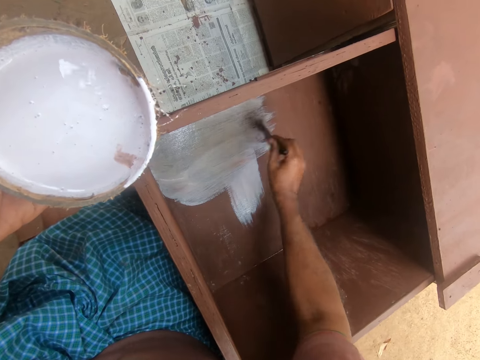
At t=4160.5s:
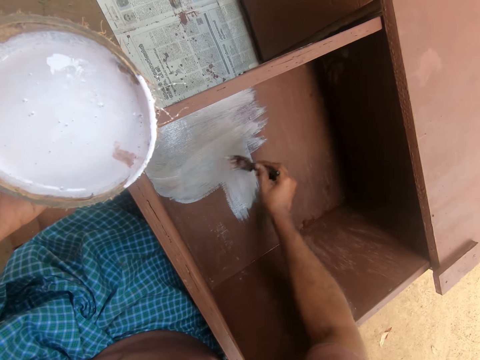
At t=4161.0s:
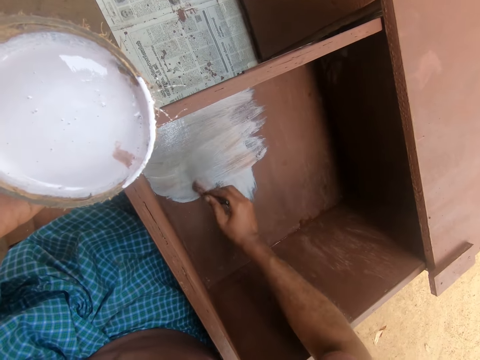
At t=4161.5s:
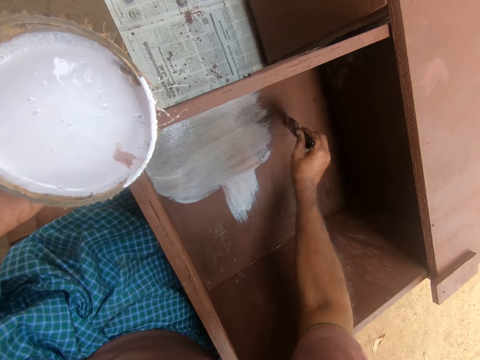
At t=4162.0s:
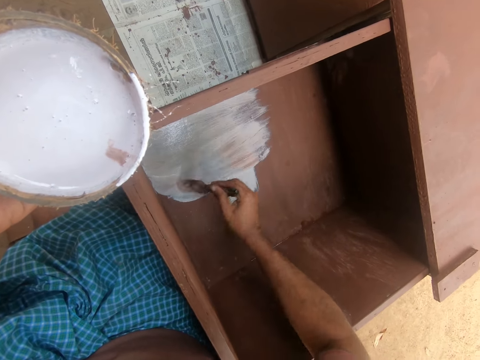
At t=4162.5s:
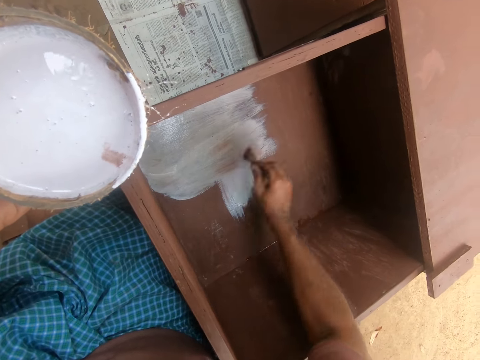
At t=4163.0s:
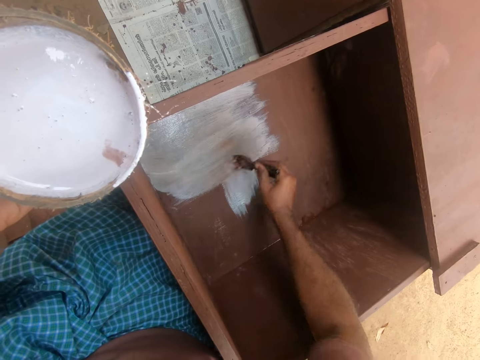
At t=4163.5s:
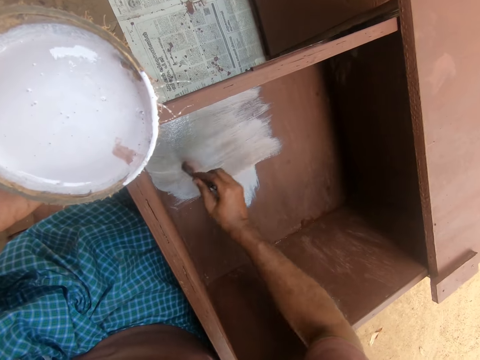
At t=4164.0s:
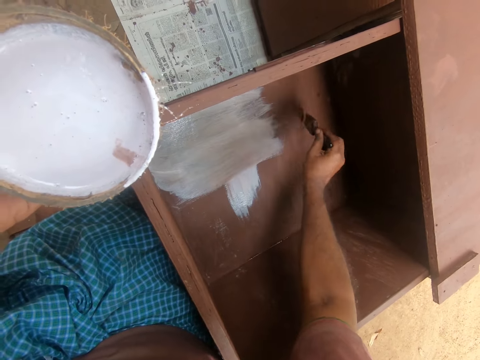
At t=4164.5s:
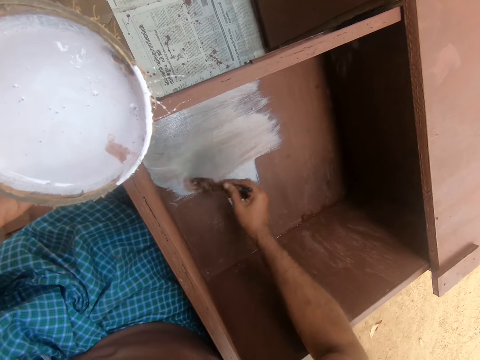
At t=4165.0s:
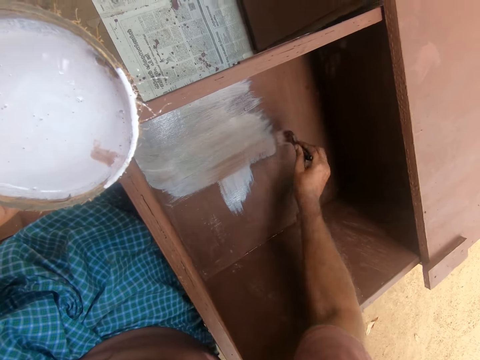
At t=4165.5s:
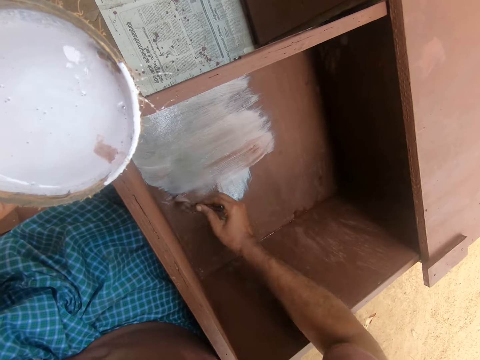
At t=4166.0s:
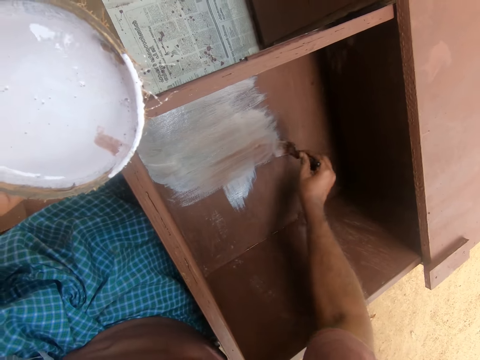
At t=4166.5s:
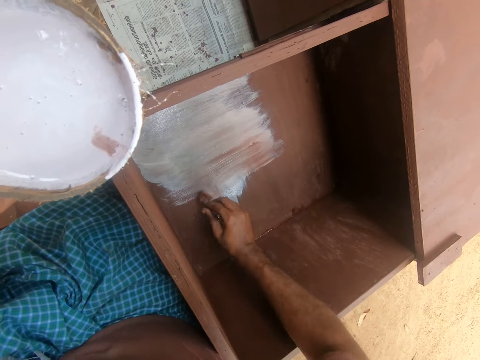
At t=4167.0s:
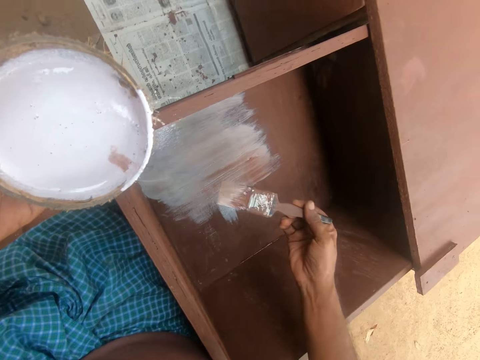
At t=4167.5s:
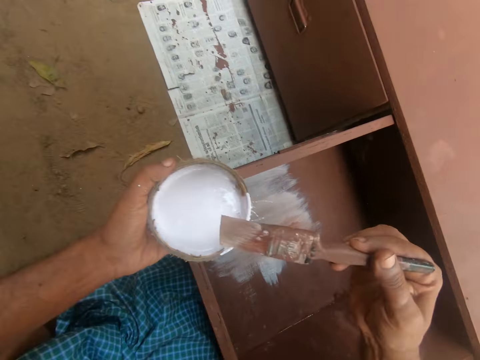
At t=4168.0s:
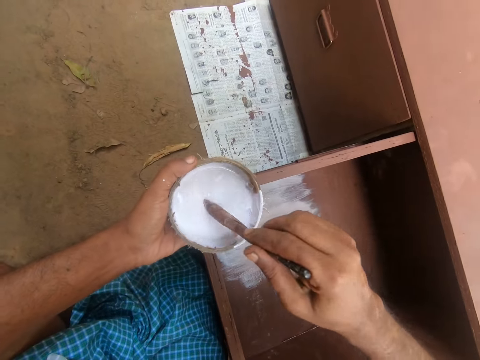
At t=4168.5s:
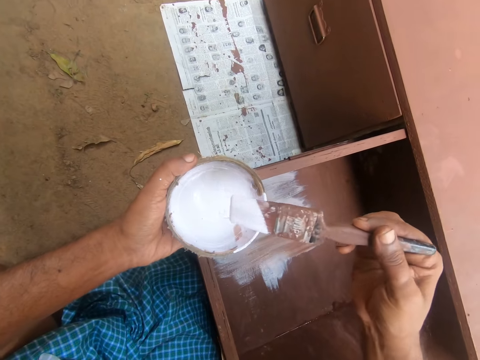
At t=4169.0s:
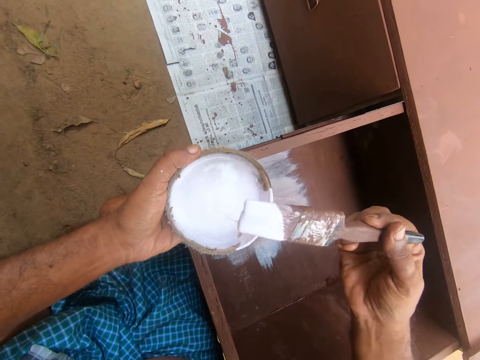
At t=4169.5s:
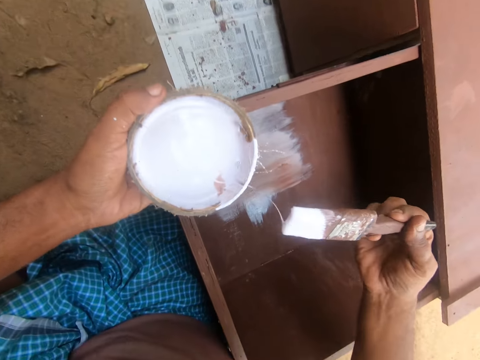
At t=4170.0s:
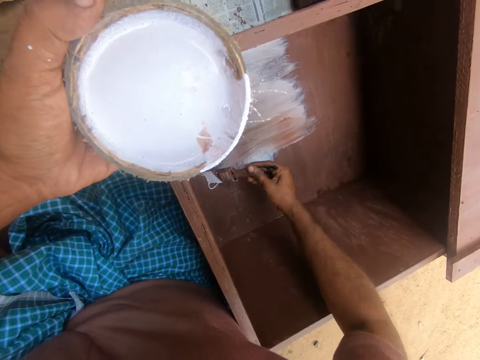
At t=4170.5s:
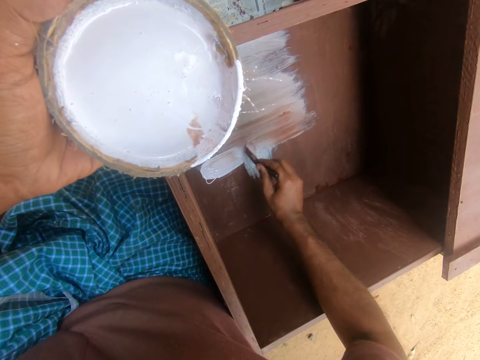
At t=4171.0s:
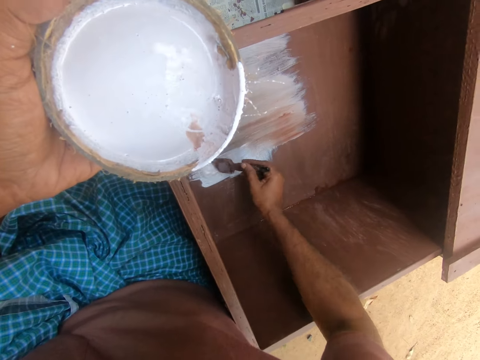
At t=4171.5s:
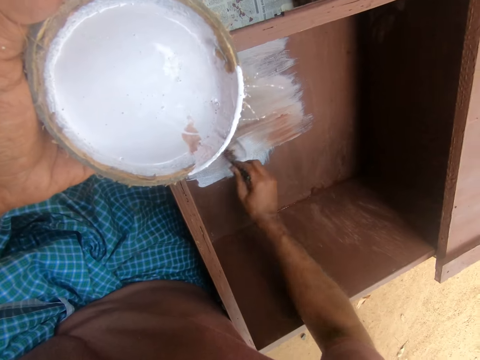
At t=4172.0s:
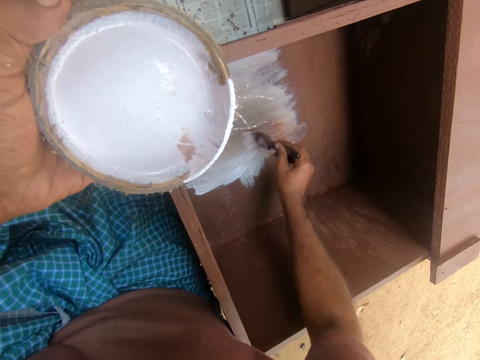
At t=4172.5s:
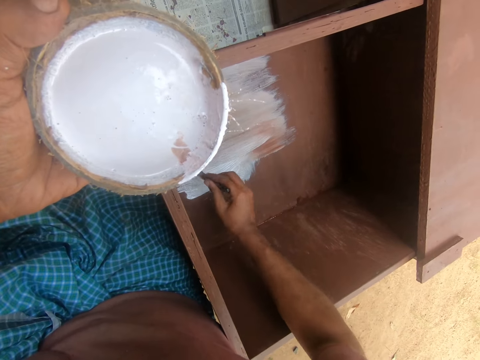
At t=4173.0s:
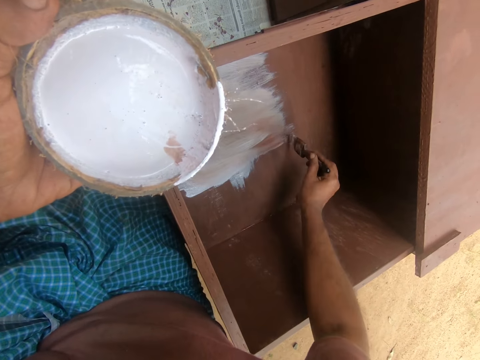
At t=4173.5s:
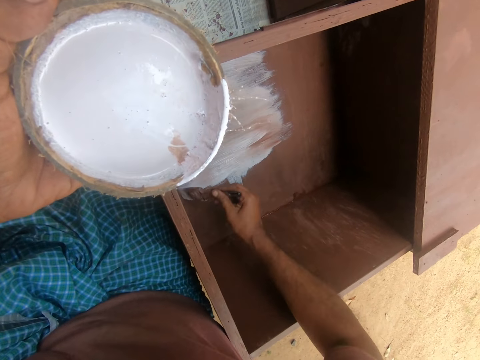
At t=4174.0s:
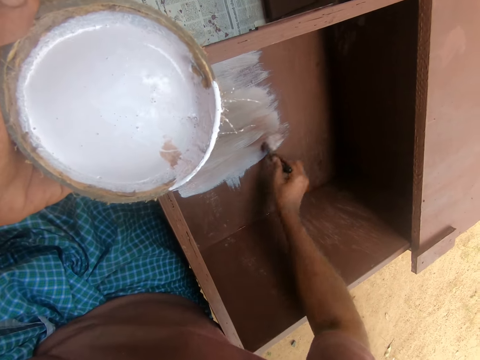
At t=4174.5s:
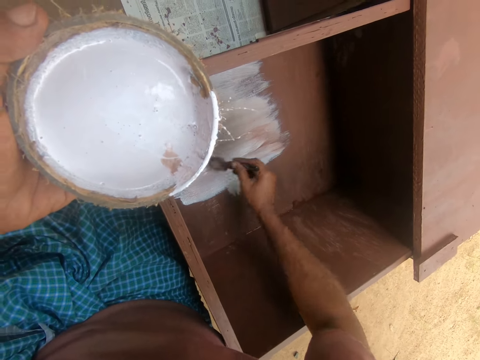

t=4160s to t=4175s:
The camera wearer dips the brush in the paint inside the bowl. They shake the brush. They paint the furniture with the brush.

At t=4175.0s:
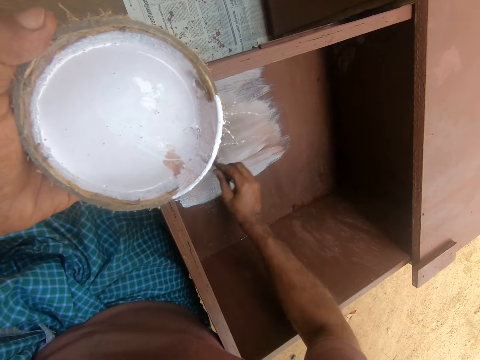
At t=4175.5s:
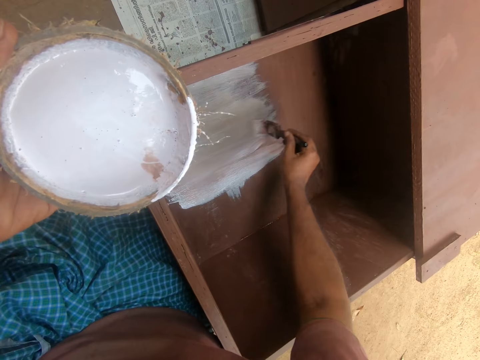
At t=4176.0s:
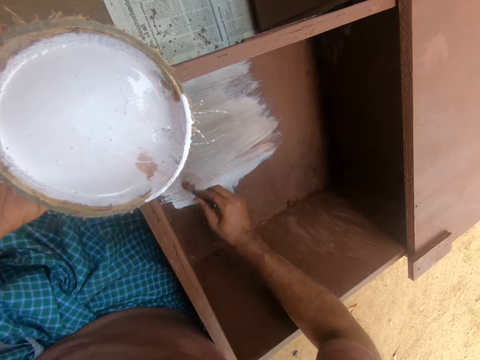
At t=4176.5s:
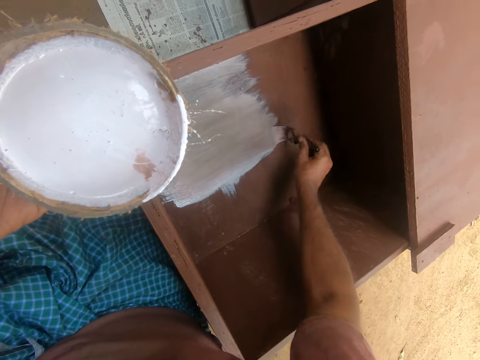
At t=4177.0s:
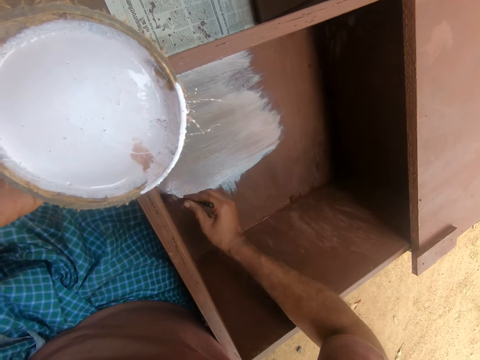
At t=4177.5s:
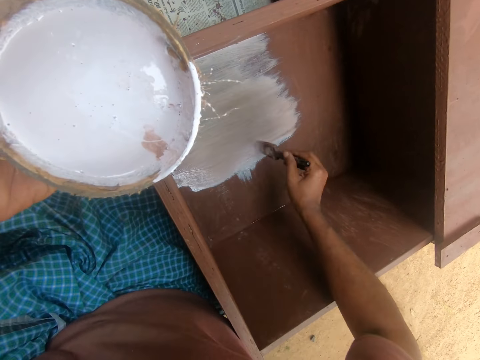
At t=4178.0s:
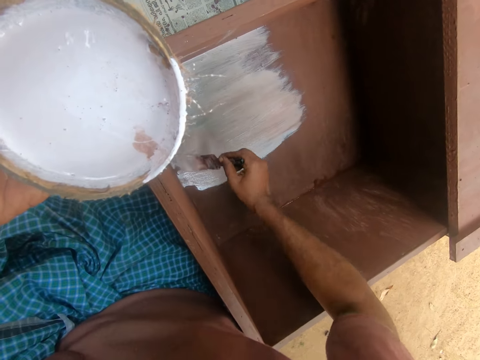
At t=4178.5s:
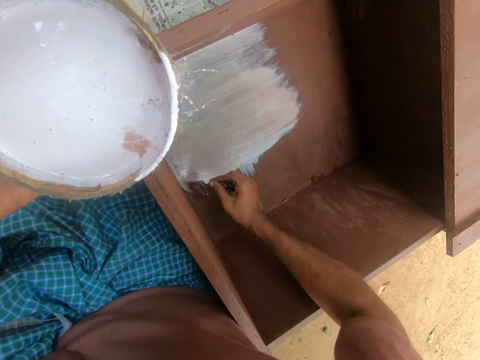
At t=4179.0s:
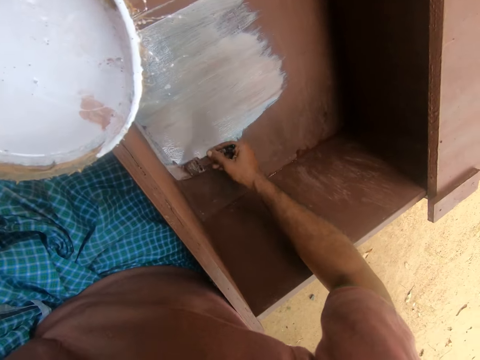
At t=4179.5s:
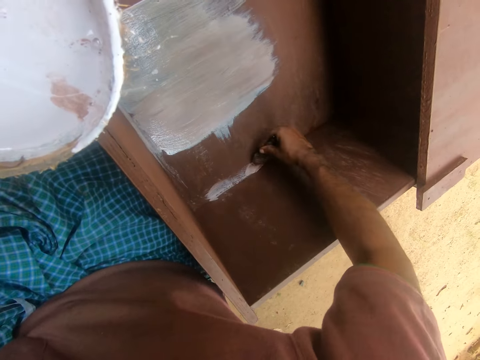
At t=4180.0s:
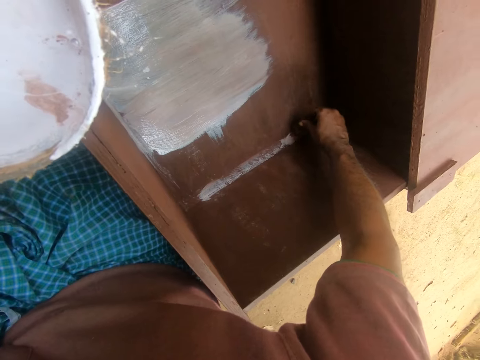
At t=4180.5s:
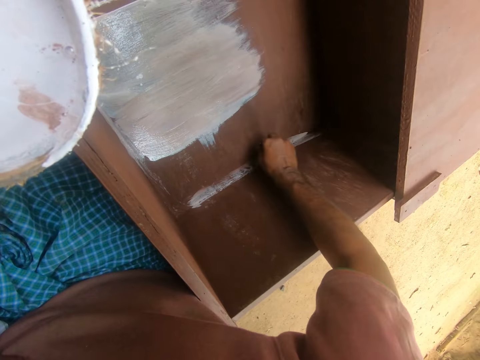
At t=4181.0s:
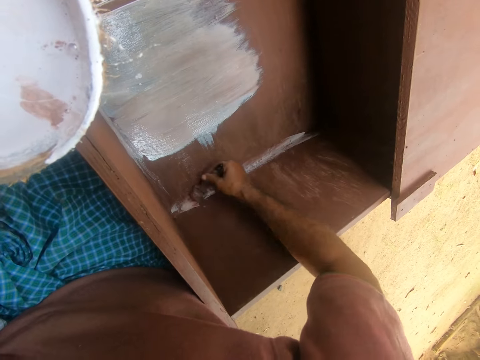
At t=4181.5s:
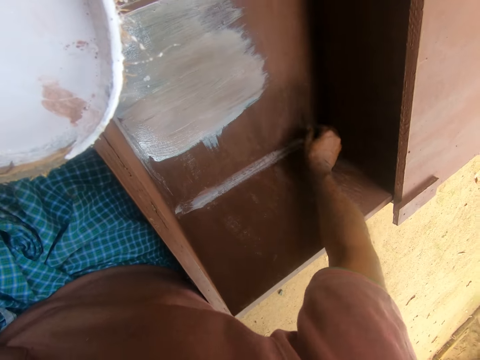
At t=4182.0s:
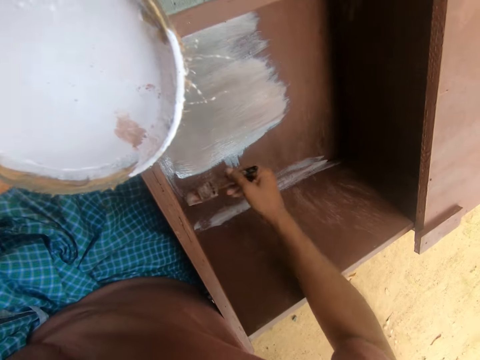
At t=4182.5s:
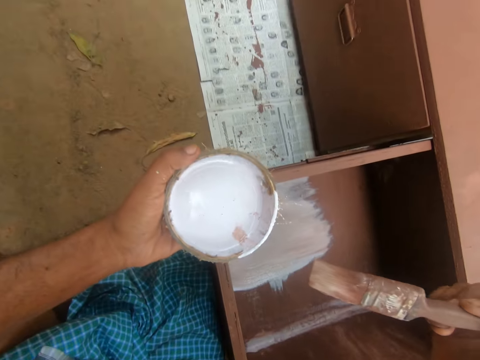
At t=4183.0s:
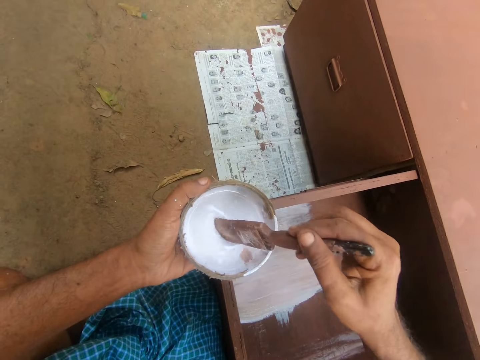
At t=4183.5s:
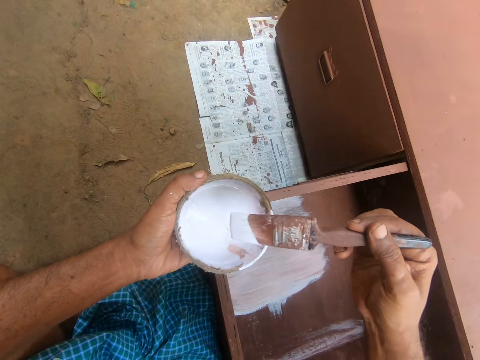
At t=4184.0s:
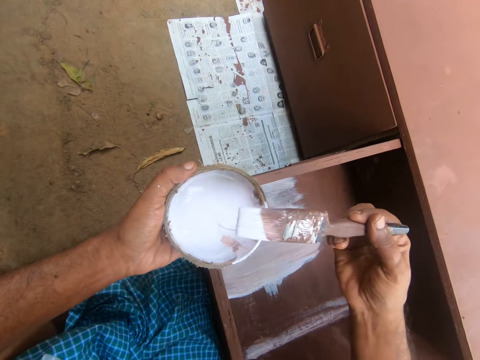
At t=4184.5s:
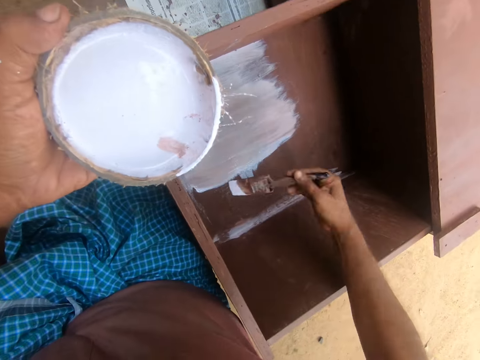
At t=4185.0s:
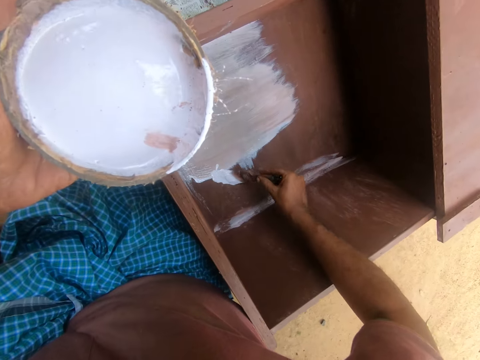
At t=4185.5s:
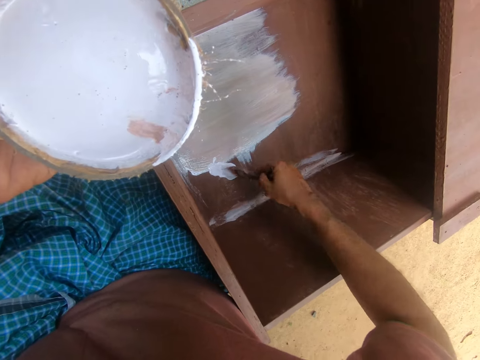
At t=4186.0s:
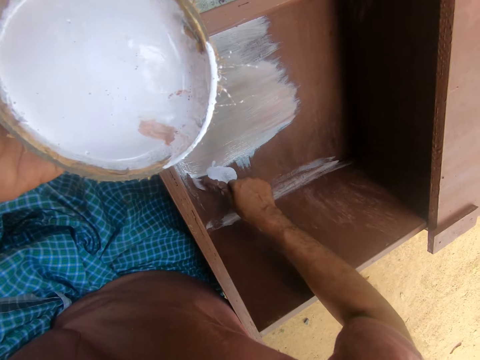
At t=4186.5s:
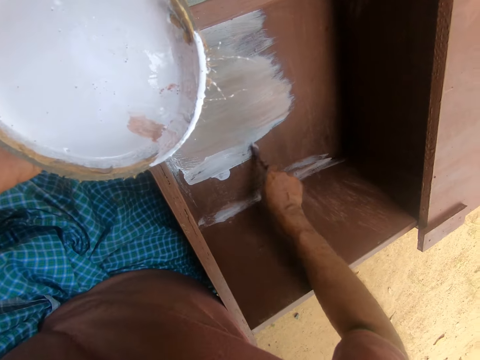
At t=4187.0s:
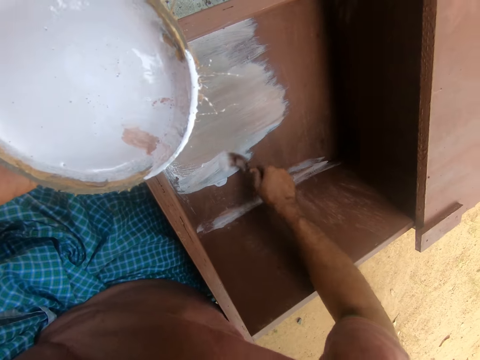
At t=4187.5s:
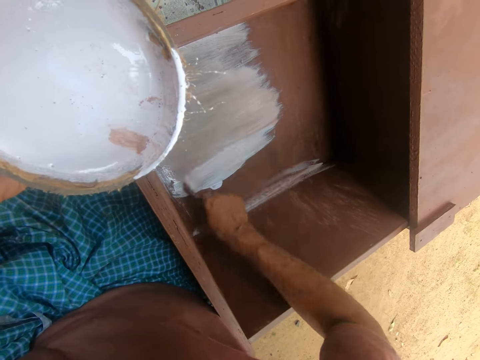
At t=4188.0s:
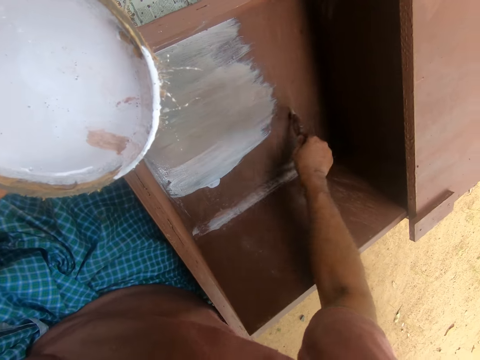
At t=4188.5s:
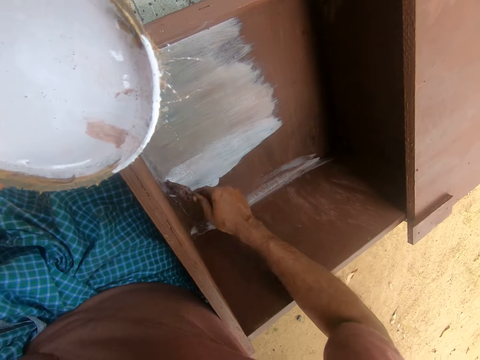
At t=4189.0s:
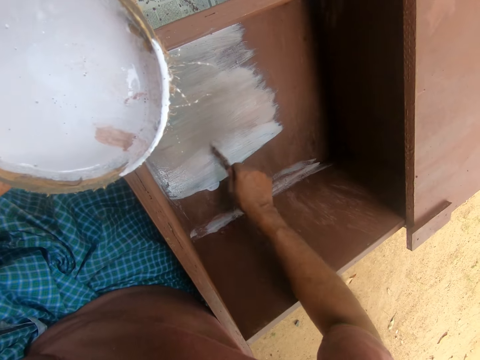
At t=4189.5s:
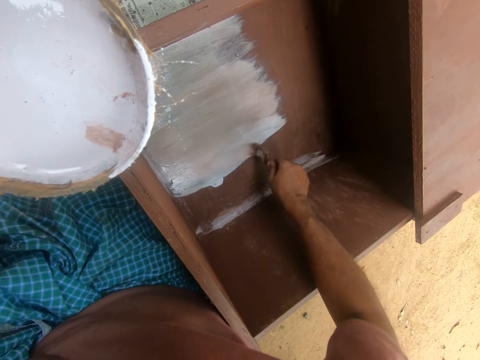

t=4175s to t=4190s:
The camera wearer dips the brush in the paint inside the bowl. They paint the furniture with the brush.
